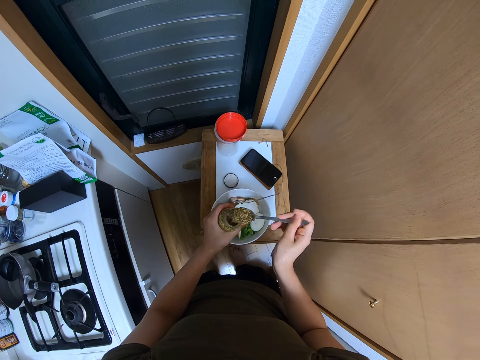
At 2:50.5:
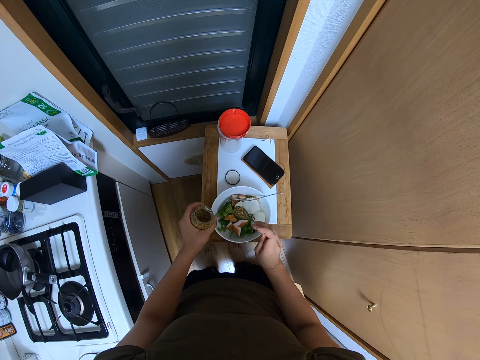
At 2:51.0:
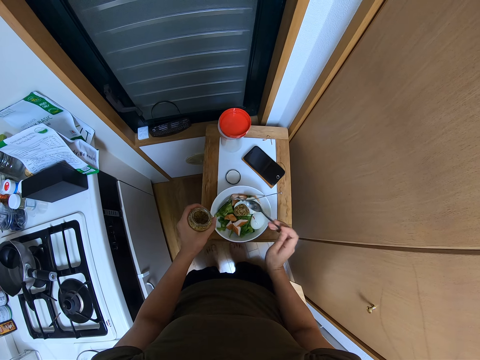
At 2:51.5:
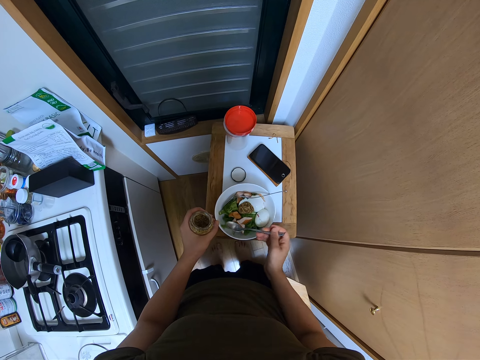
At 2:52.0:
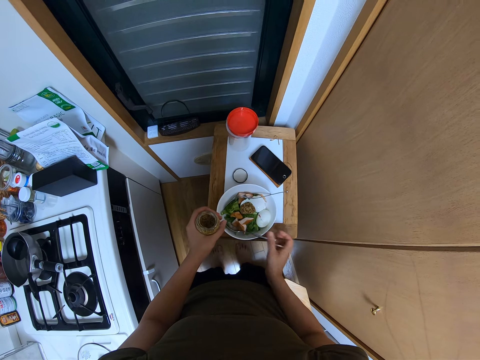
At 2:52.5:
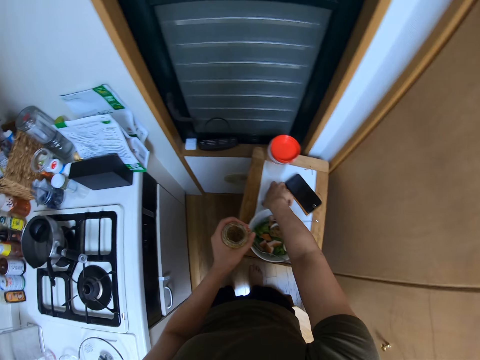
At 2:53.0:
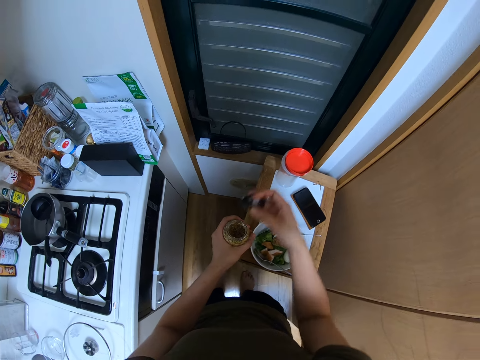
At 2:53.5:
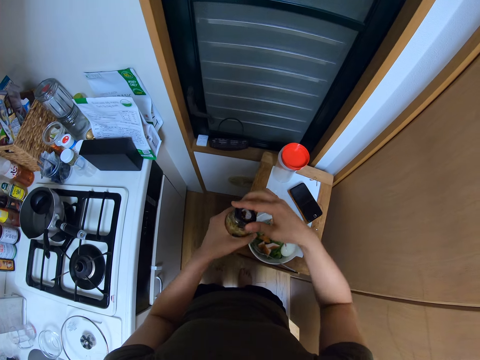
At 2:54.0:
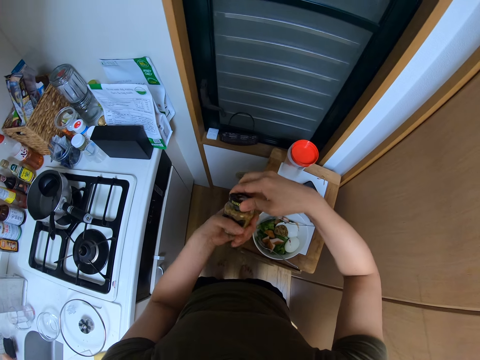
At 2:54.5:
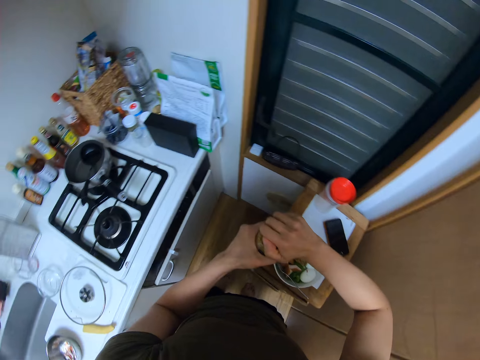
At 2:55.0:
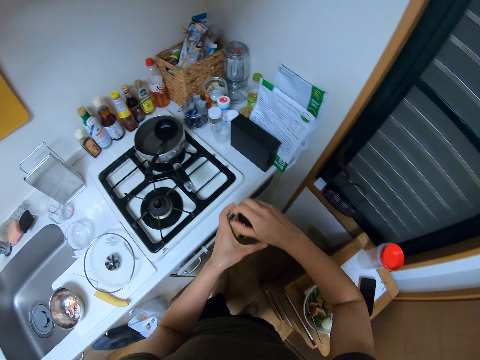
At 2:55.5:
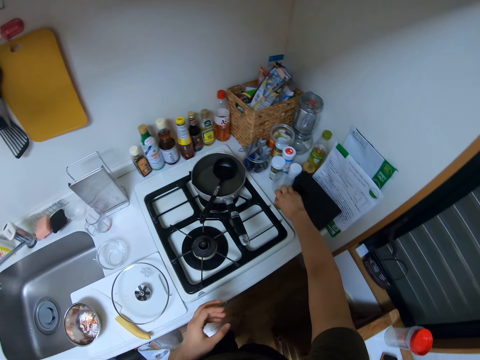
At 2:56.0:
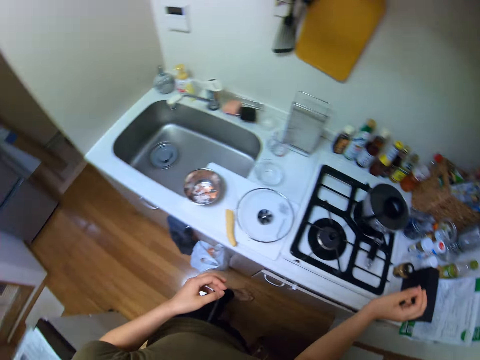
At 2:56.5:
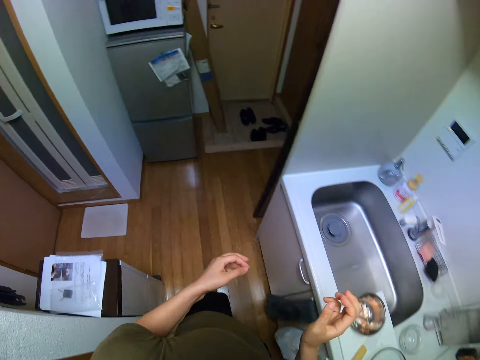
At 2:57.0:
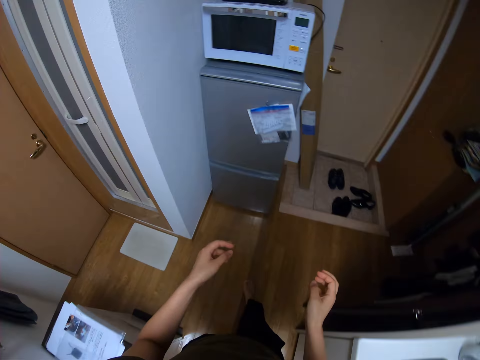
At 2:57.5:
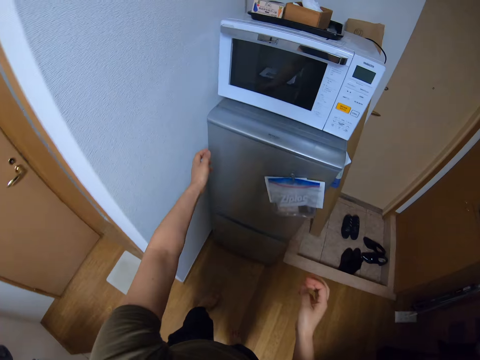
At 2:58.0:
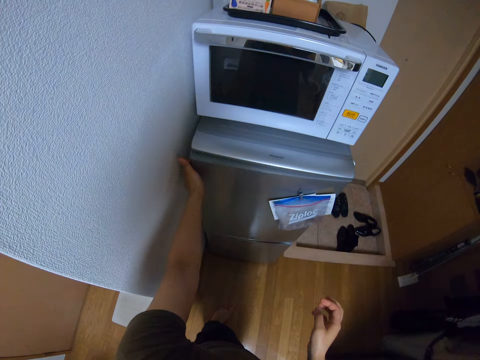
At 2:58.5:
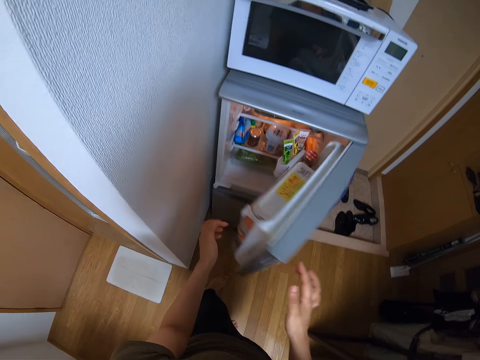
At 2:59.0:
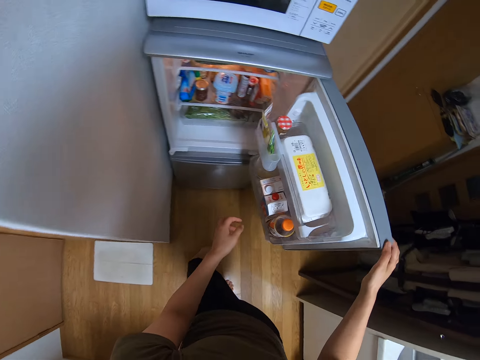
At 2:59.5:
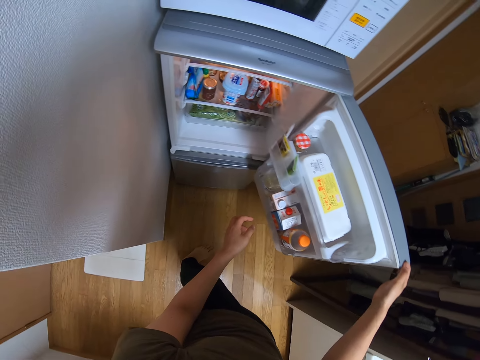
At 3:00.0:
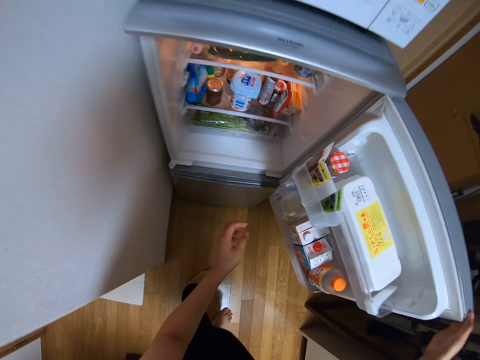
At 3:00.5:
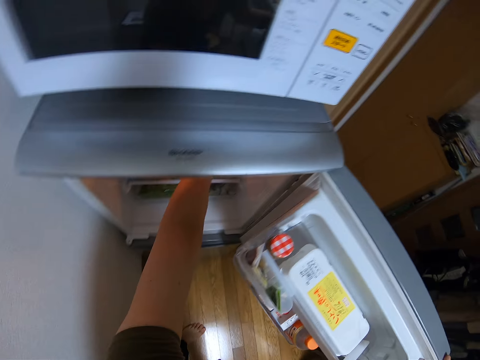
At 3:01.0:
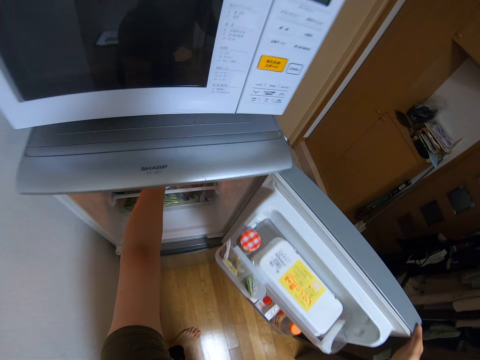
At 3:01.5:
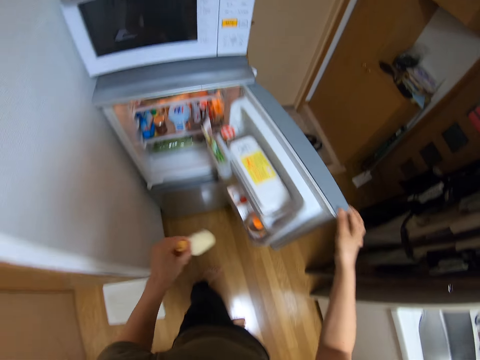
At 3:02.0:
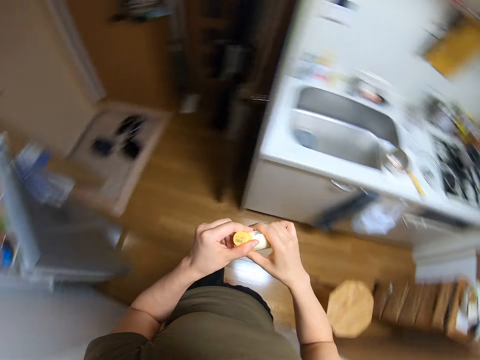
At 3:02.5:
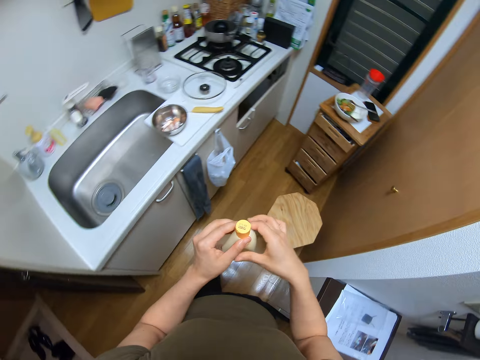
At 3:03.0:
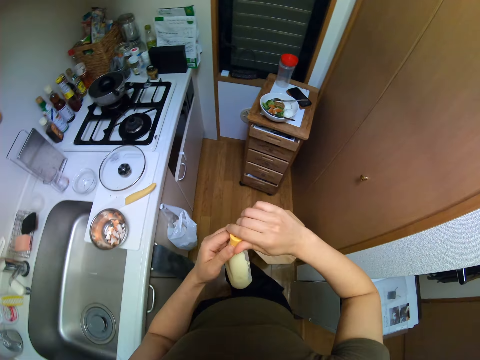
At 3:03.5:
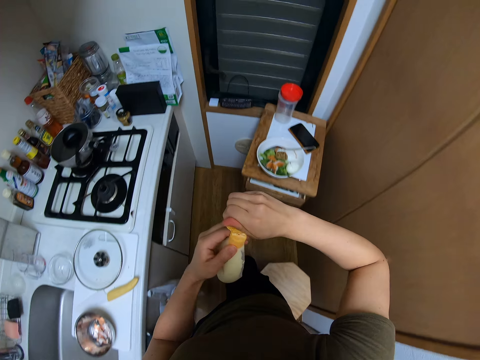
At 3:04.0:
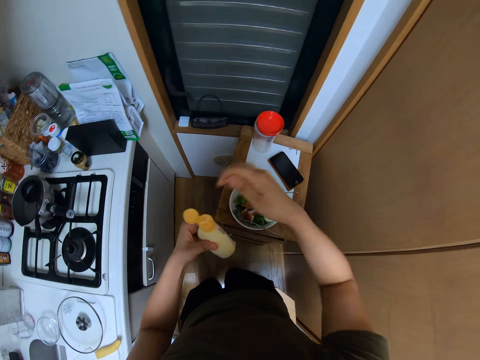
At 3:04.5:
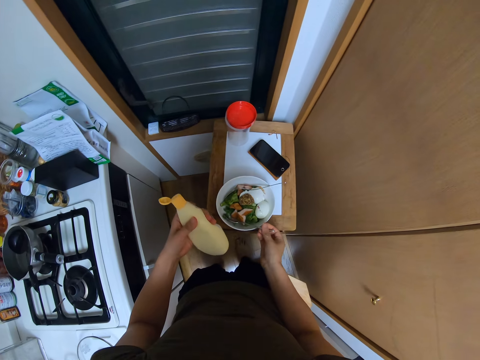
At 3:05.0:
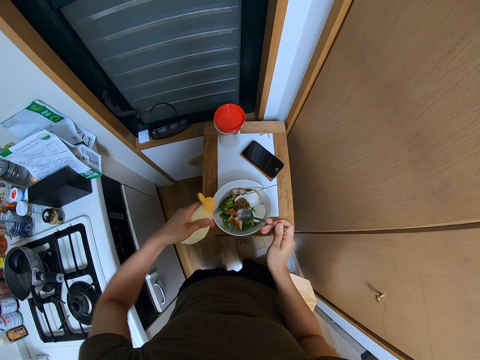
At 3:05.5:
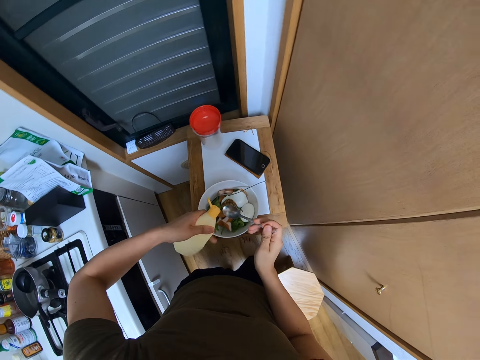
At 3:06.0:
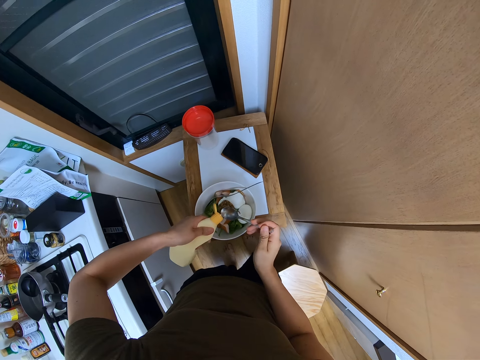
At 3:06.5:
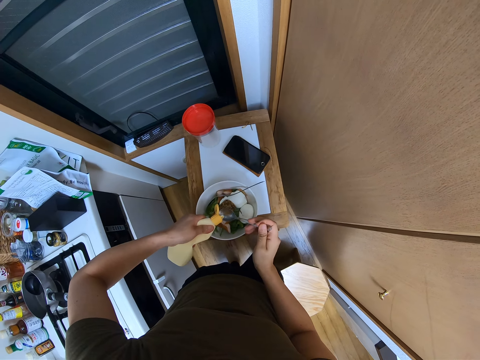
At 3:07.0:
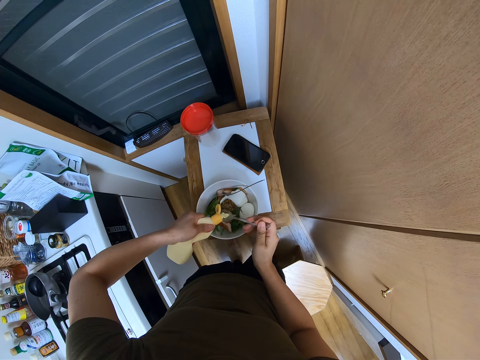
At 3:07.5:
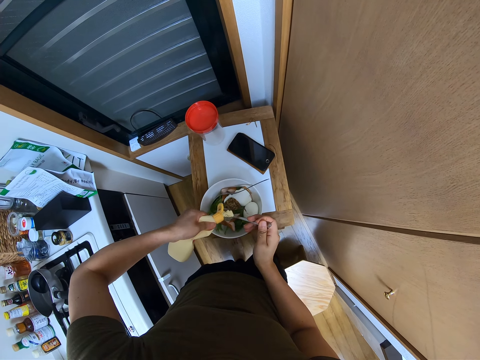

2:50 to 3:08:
The camera wearer puts the broth in the food. They hold the jar of something. They place the spoon in the bowl of salad. They close the jar. They put the jar on the counter top. They turn around. They open the fridge. They take out a bottle of mayonnaise. They close the fridge. They open the bottle of mayonnaise. They pour mayonnaise on the spoon.

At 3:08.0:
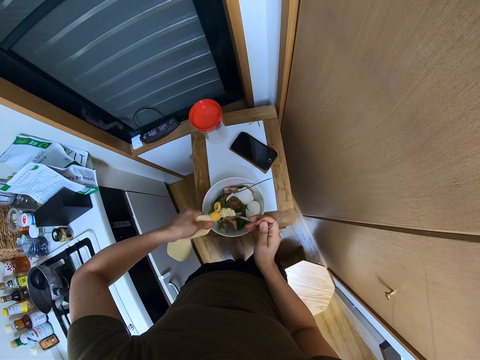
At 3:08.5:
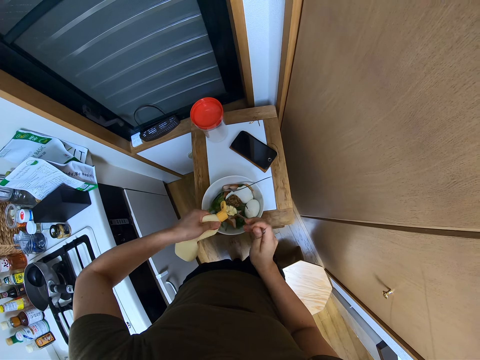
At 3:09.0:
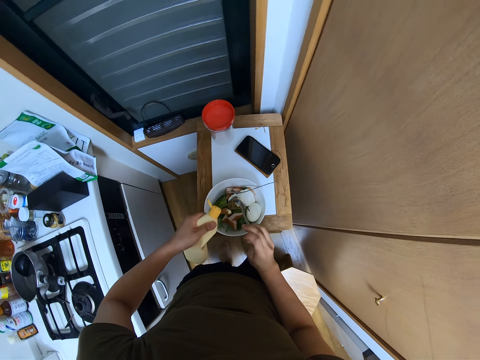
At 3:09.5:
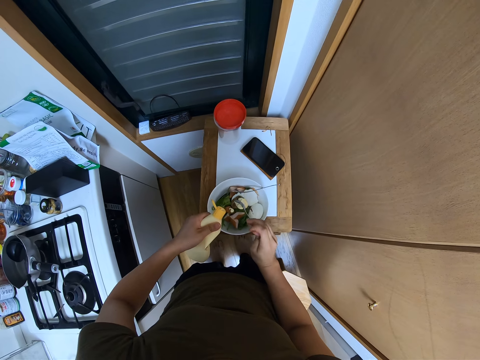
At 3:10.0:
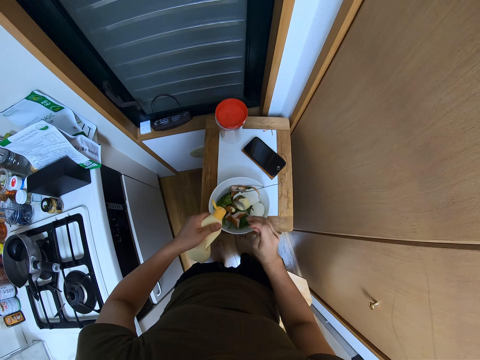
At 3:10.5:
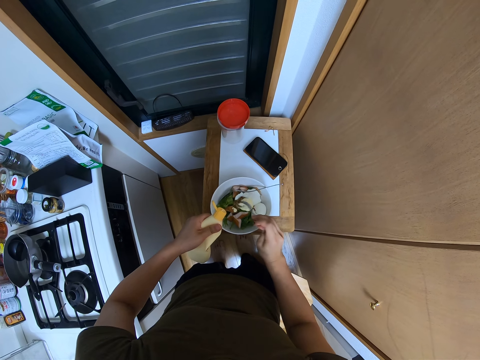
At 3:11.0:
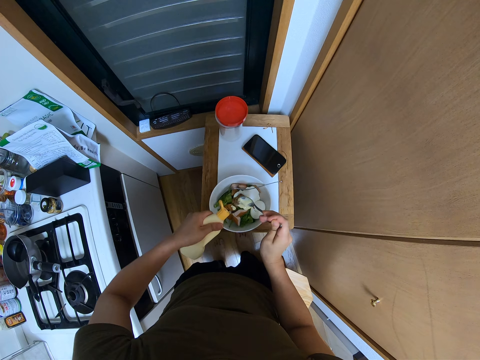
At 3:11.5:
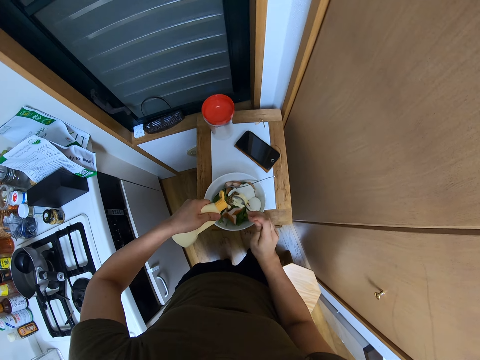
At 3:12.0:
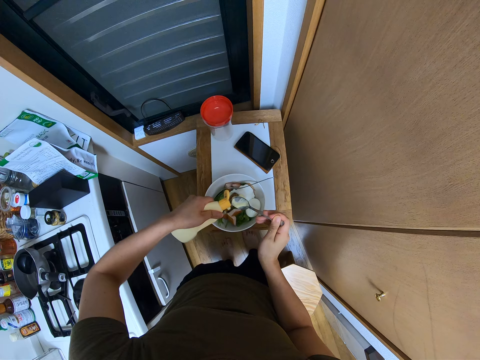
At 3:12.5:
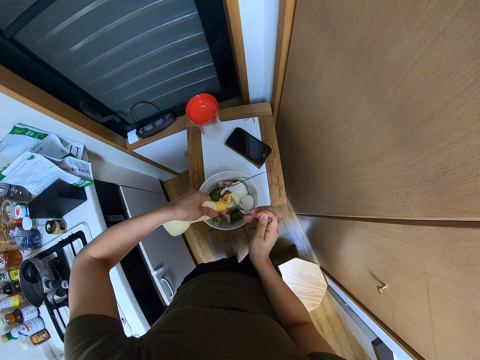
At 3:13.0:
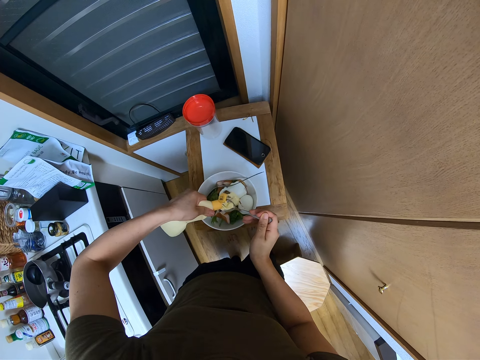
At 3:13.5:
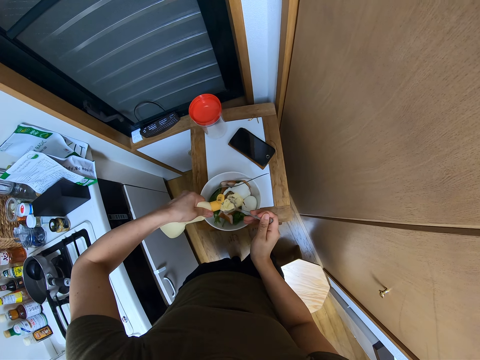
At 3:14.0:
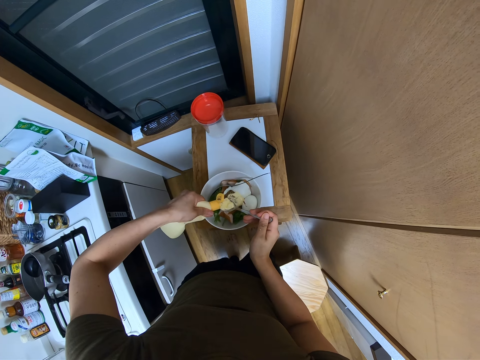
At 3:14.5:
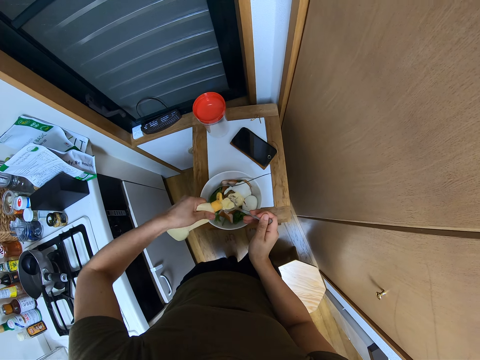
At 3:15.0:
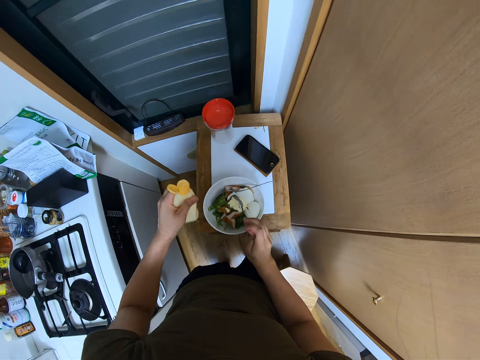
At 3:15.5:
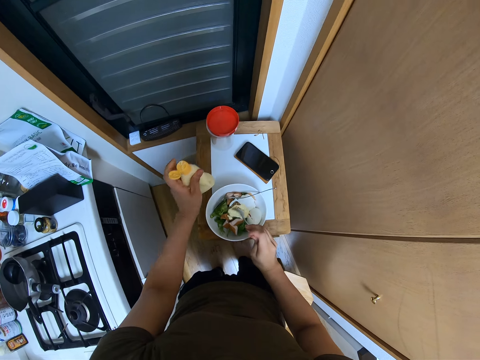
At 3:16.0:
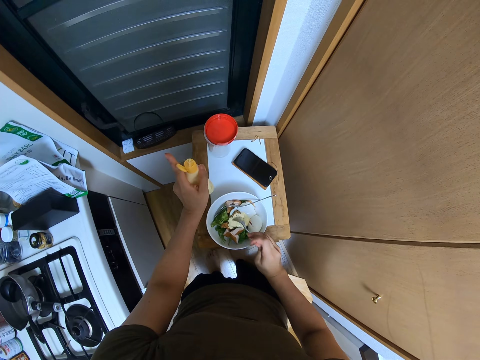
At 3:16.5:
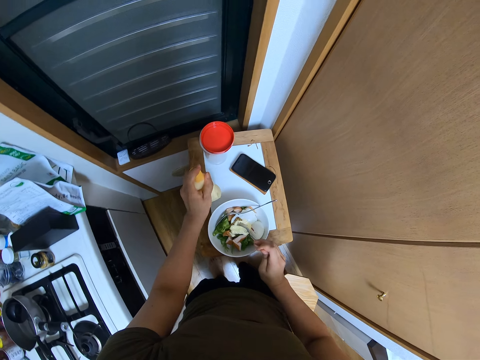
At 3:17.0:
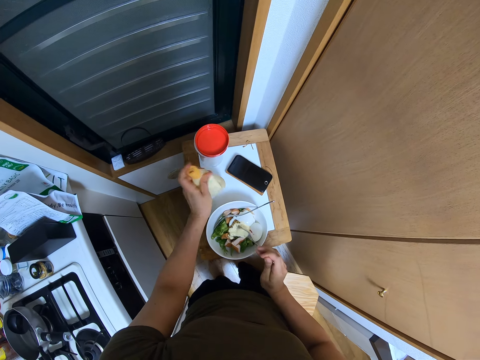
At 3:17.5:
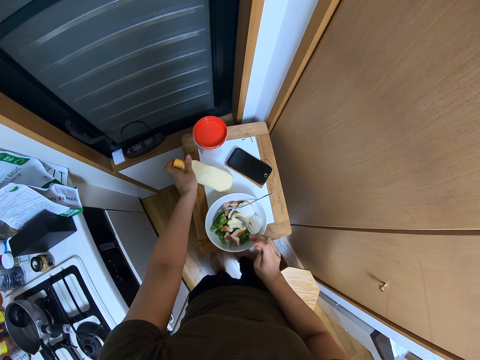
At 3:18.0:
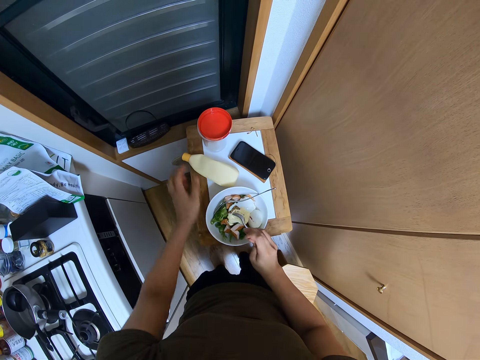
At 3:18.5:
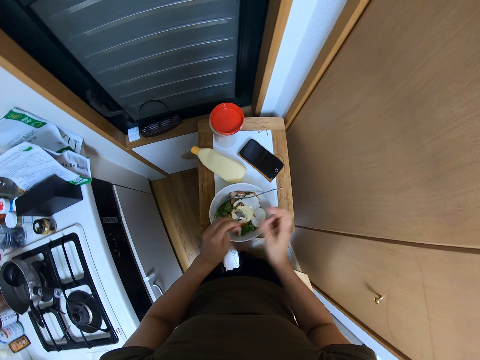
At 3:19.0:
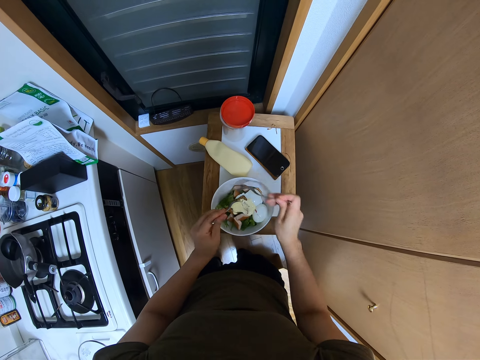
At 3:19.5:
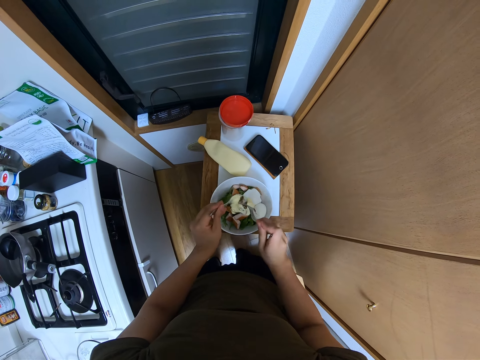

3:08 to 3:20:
The camera wearer pours mayonnaise on the salad. They put mayonnaise in the spoon. They put mayonnaise in the food. They place the bottle of mayonnaise on the drawer top, close the mayonnaise bottle and hold the spoon. They take the fork.
